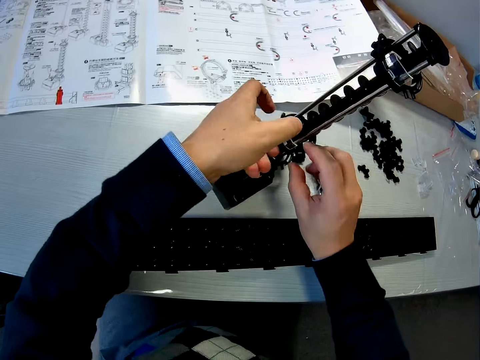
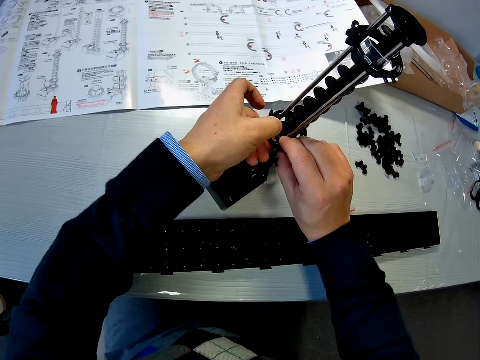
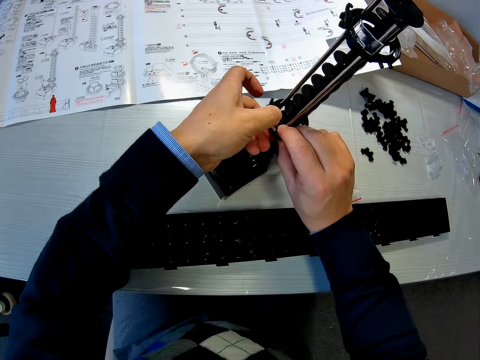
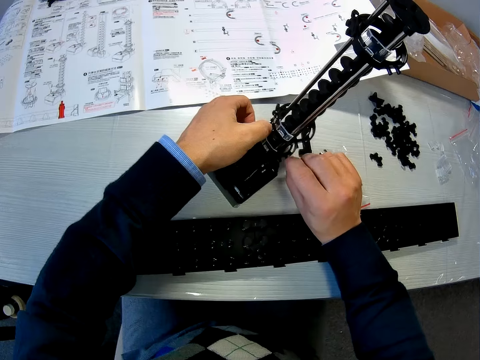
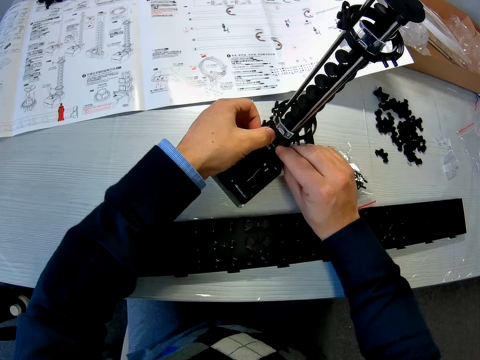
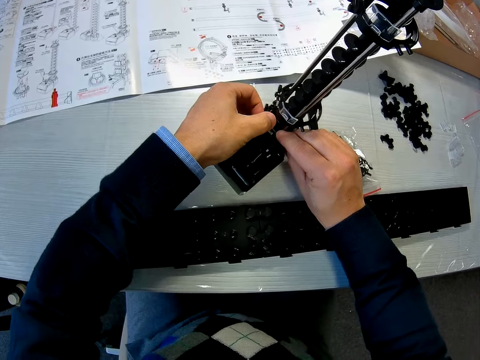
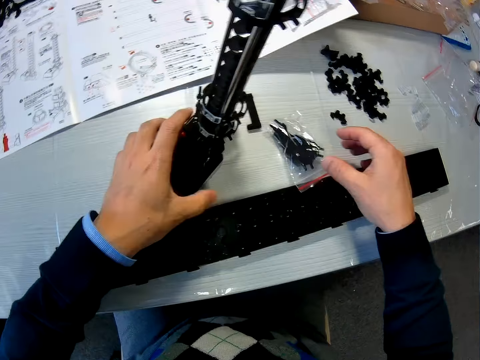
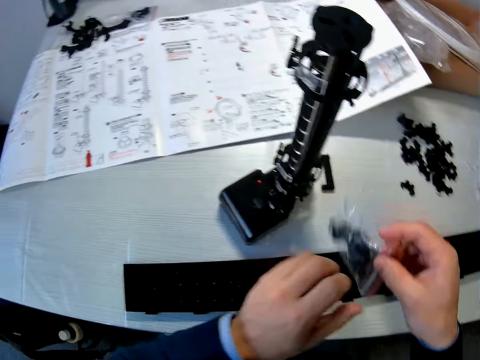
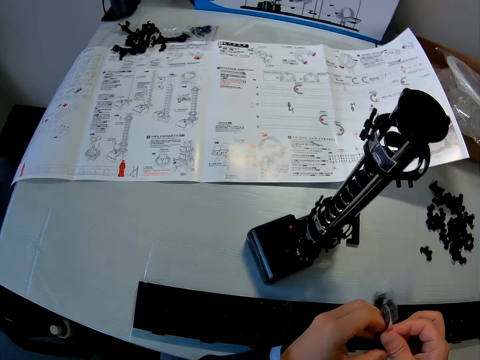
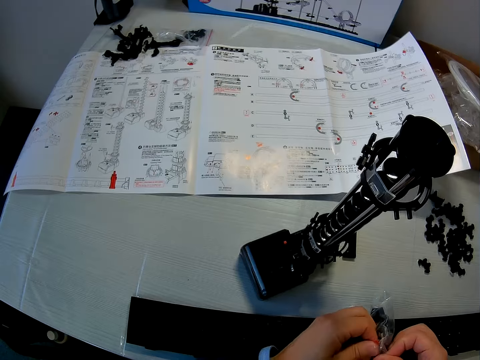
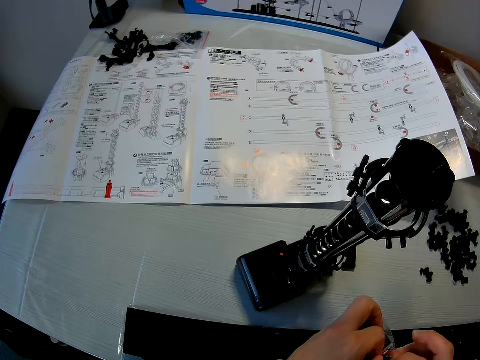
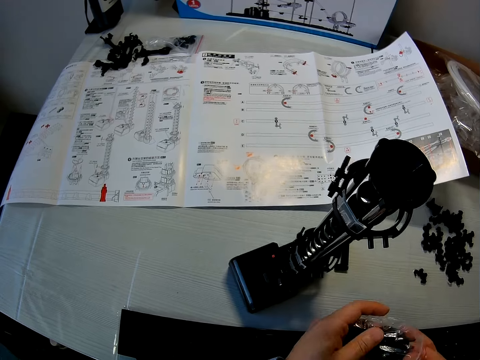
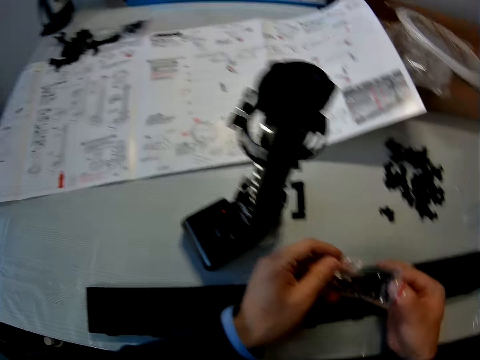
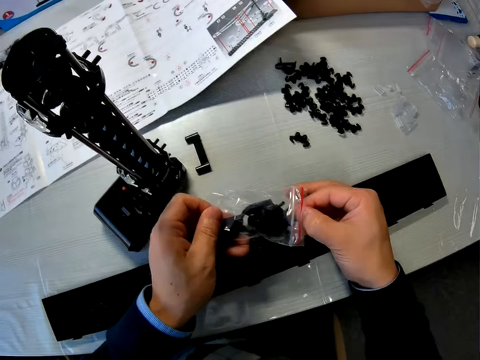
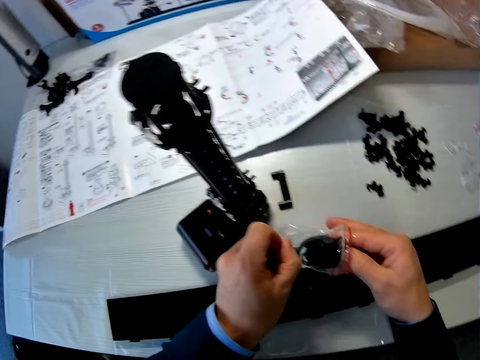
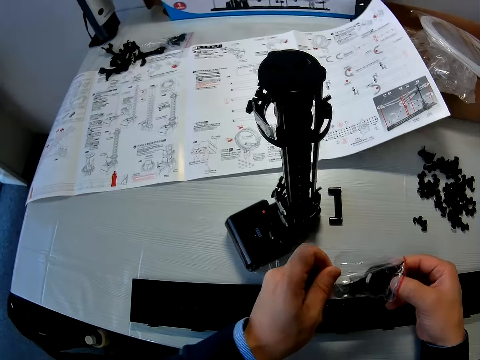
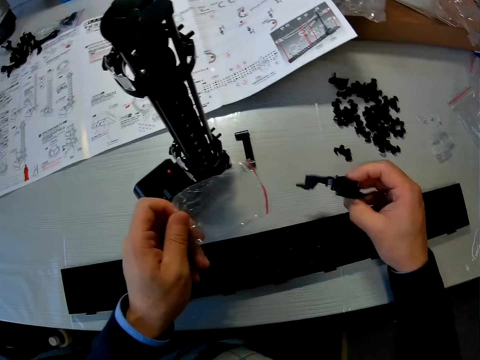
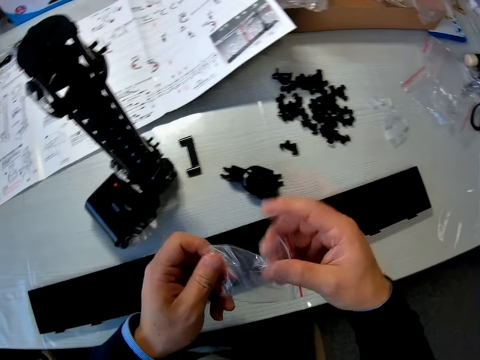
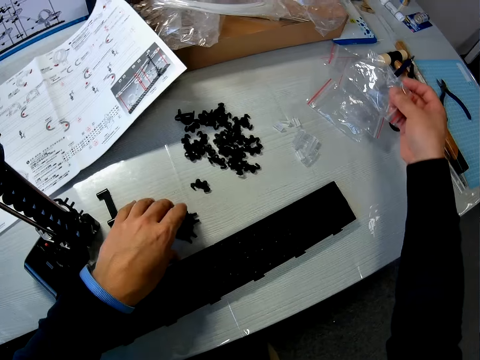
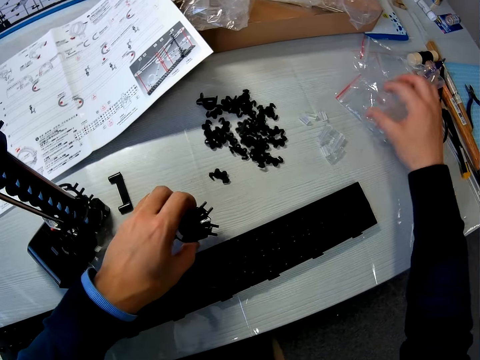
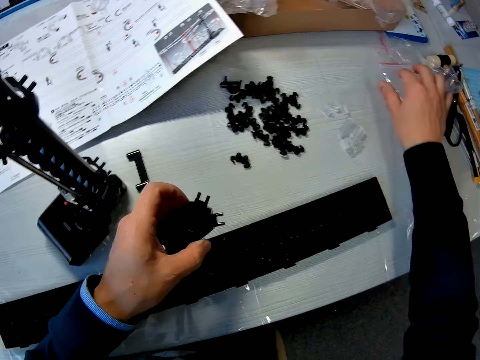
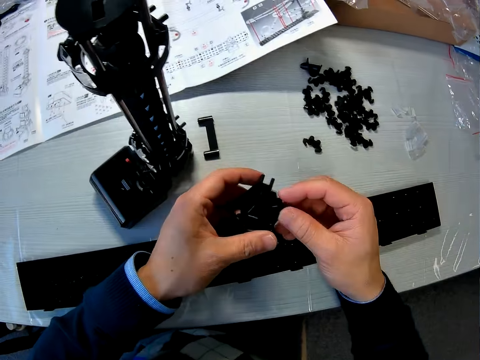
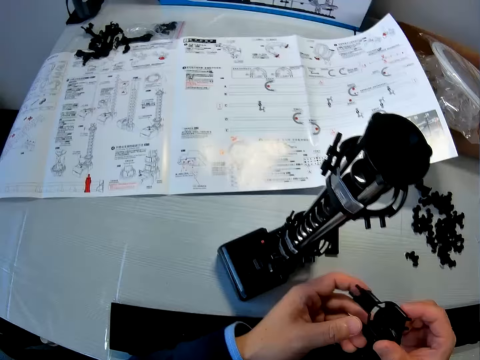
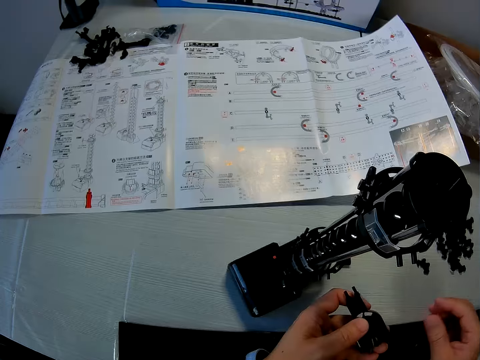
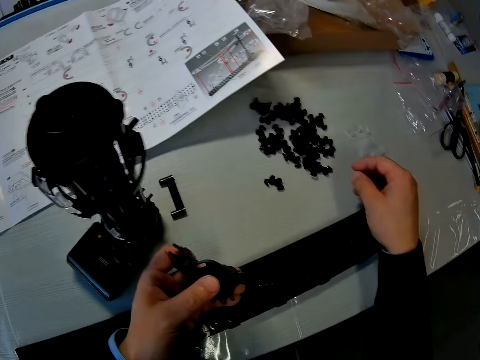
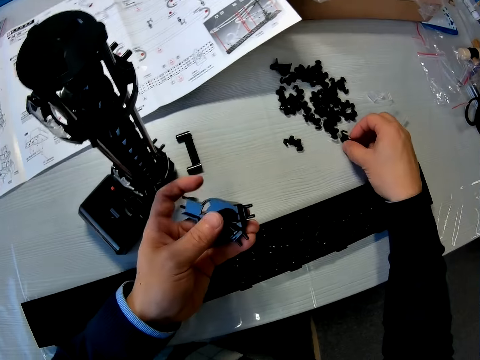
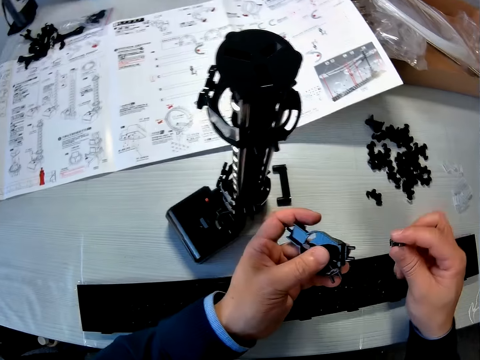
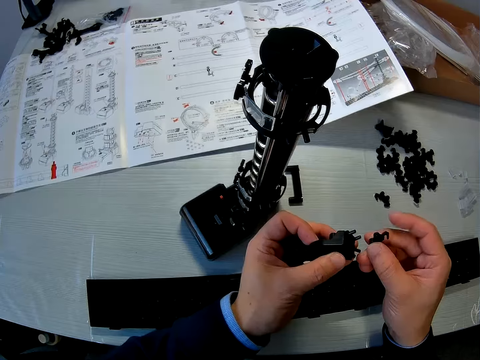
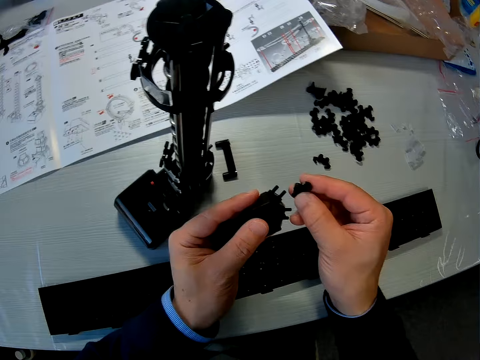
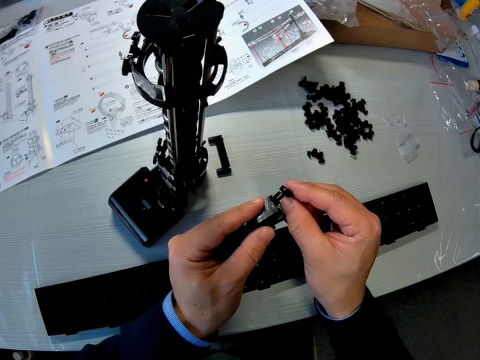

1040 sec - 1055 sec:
The camera wearer adjusts some other parts of the model. He picks up the pack of model component or fork part from the table. He opens the pack of model component with his hands. He takes out the model component from the pack. He drops the model component on the table. He exchanges the hand with the empty sachet. He drops the nylon pack on the table and picks up the model component from the table. He moves the empty sachets on the table. He holds the fork part, turns the fork part and picks up an arm. He couples the component in his left hand with some other component on the table.

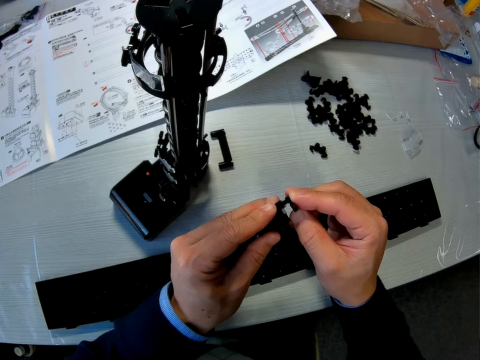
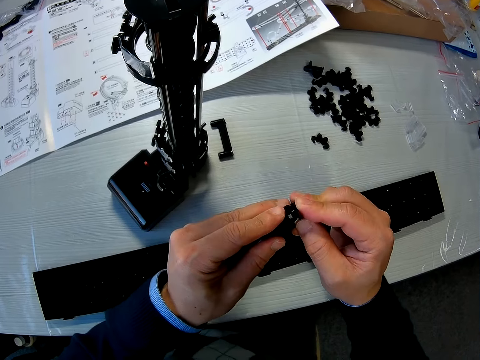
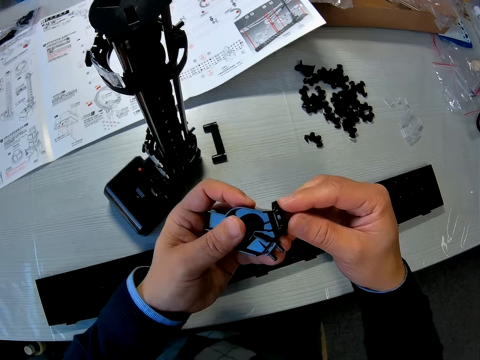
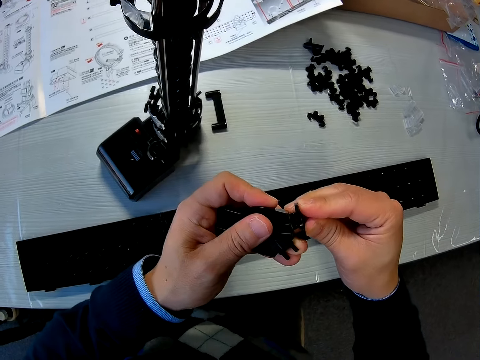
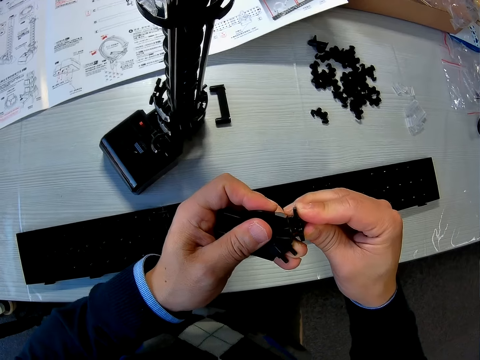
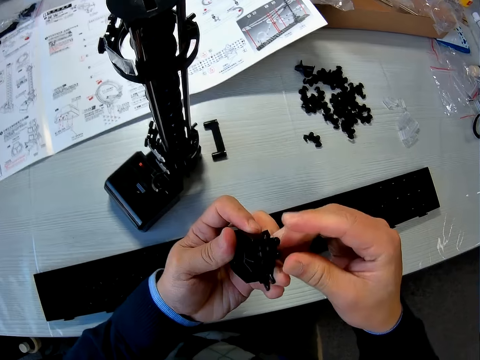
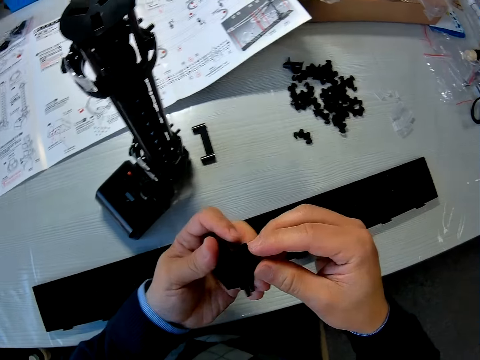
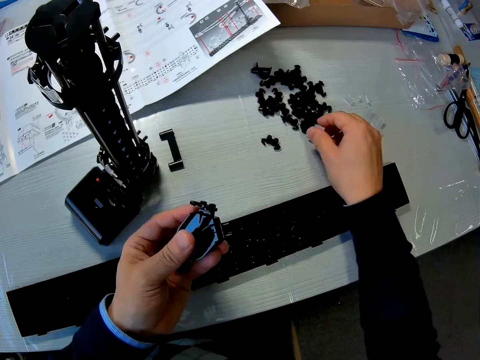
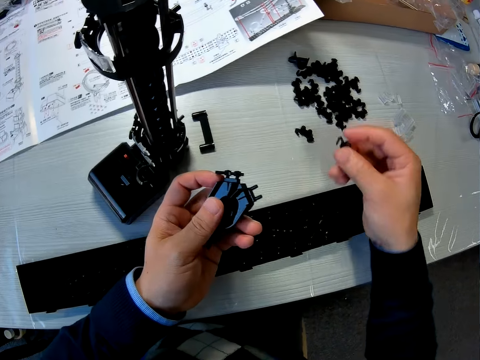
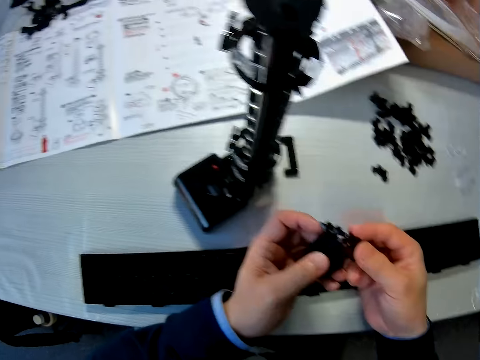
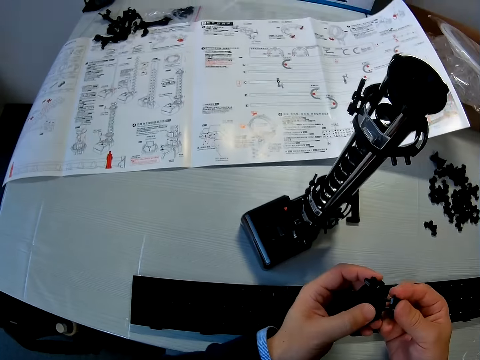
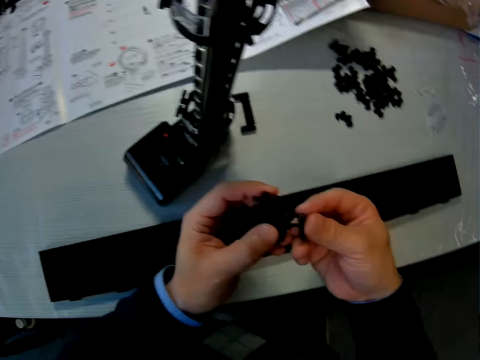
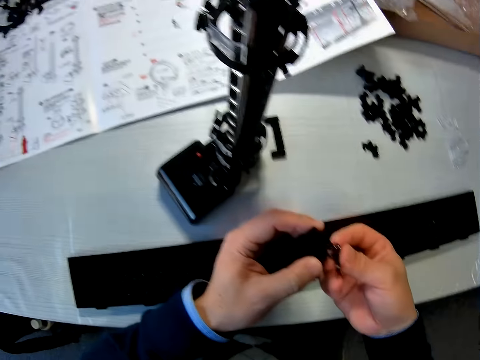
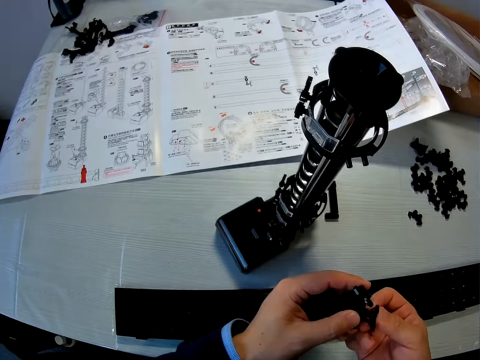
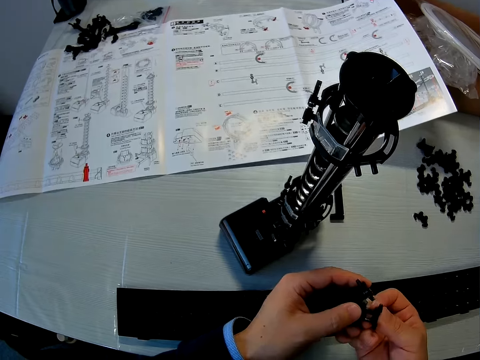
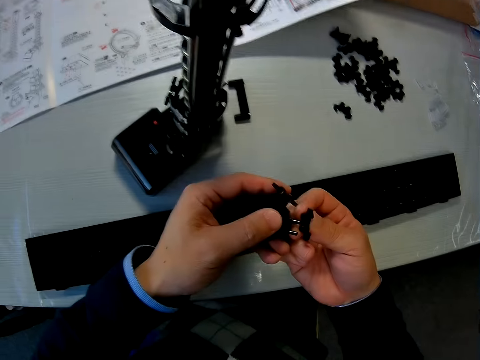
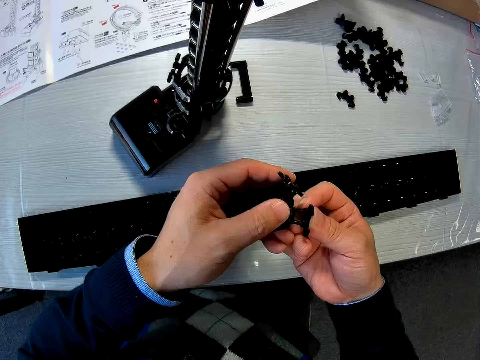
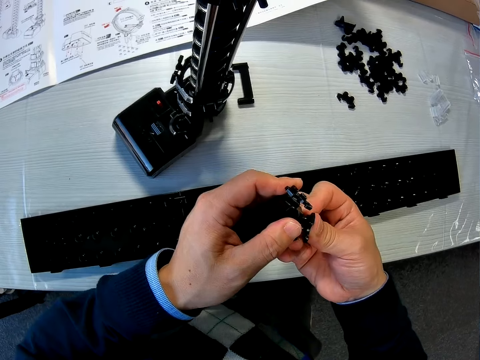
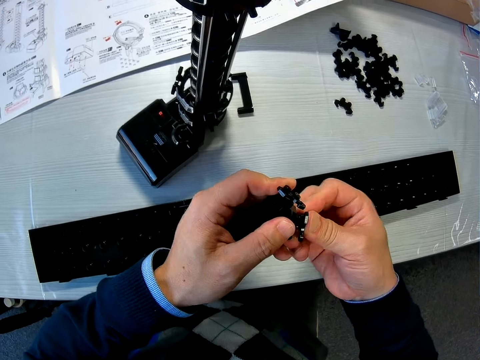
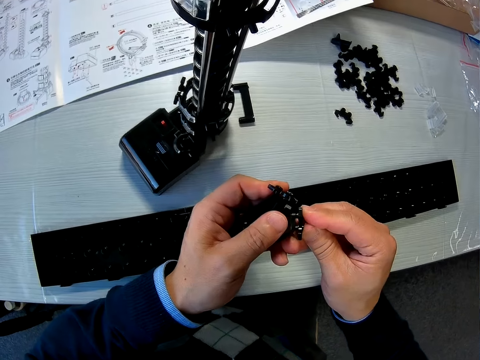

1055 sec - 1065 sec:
The camera wearer picks up an arm and fixes the arm on the fork part.

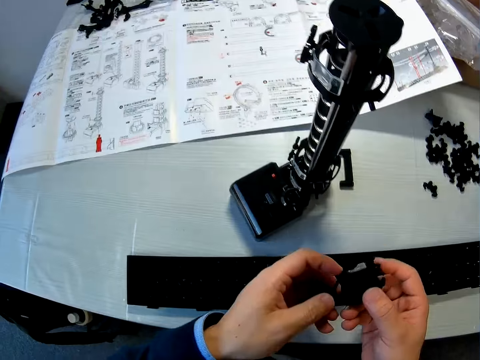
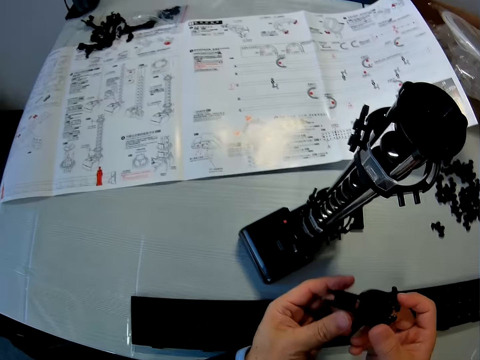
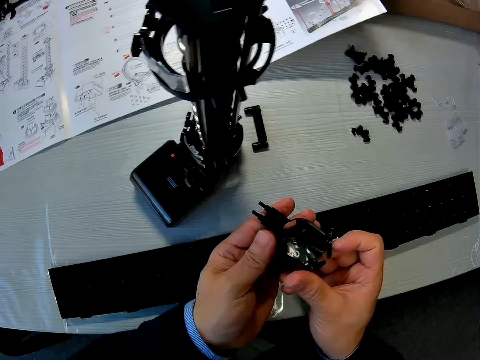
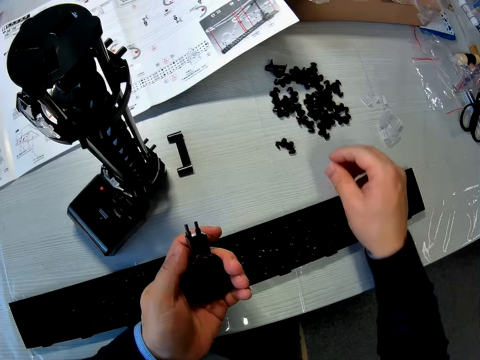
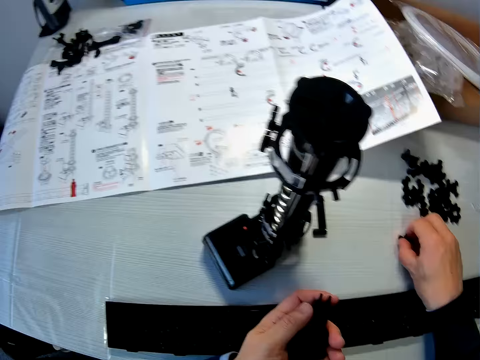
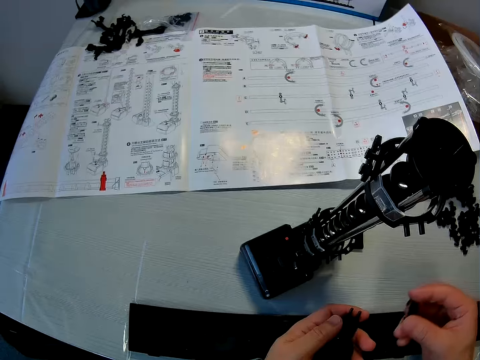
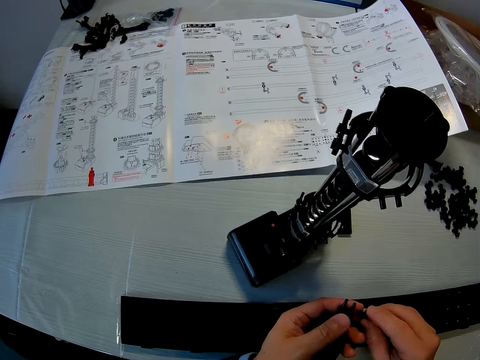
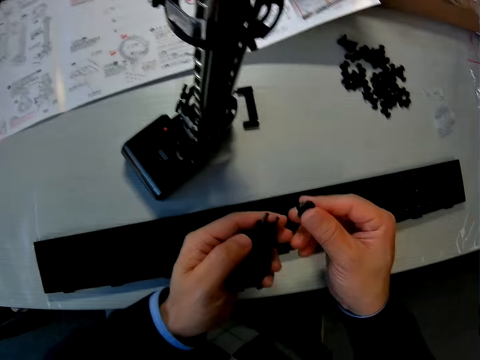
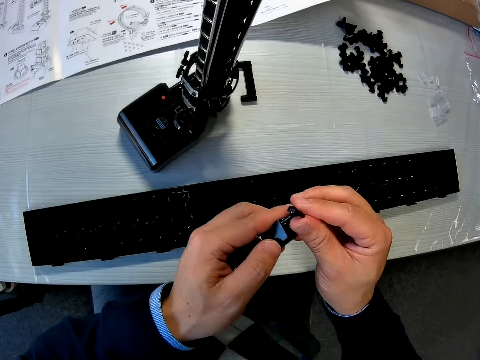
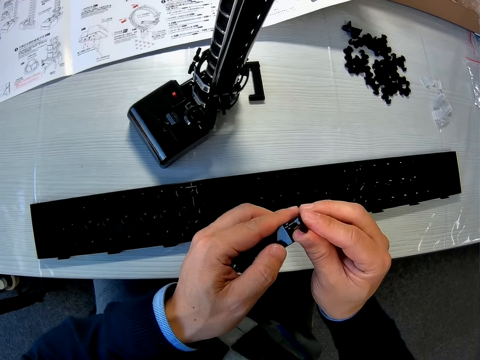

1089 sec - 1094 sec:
The camera wearer picks up an arm. They fix the arm on the fork part.
